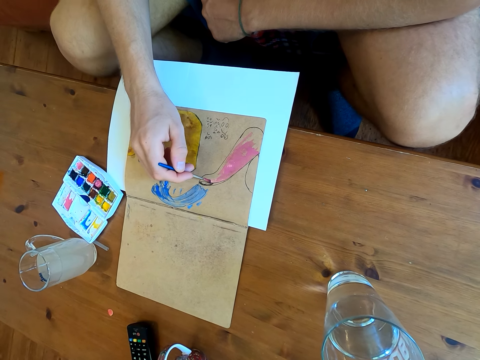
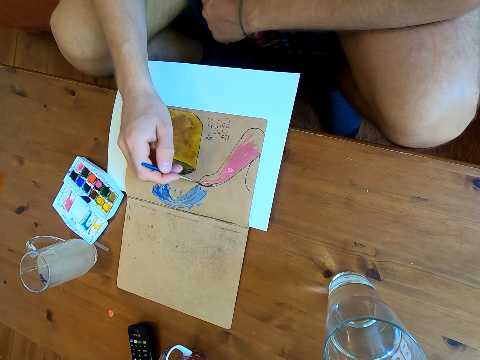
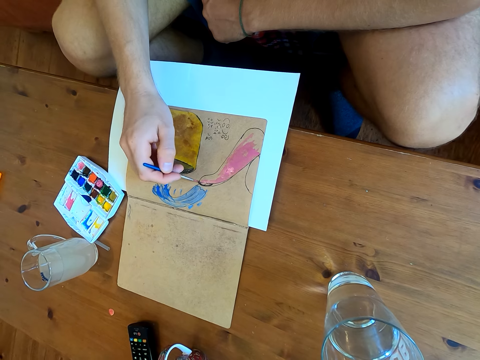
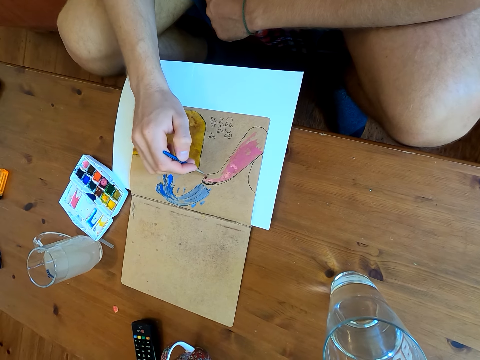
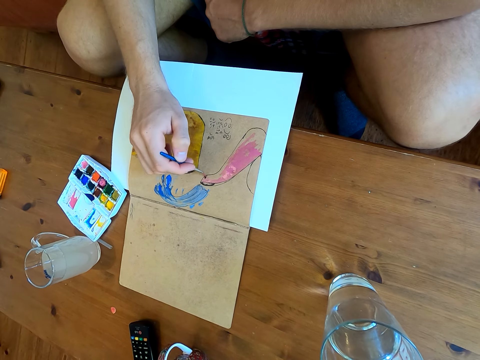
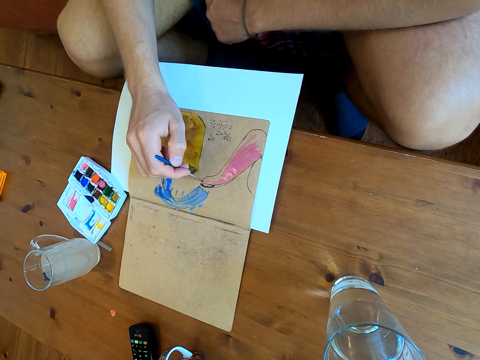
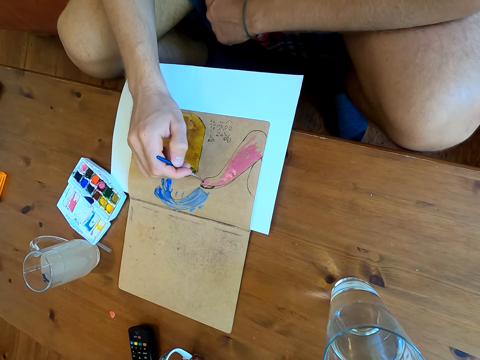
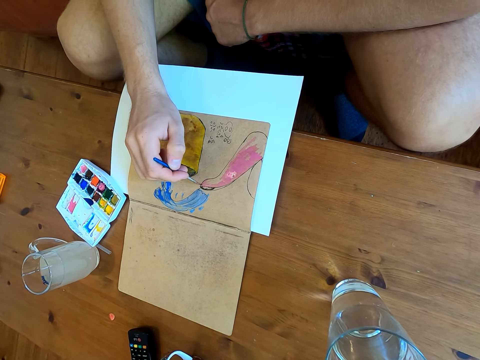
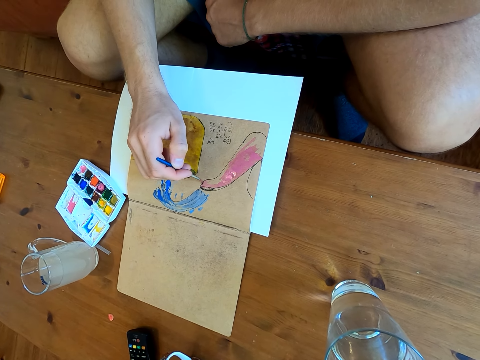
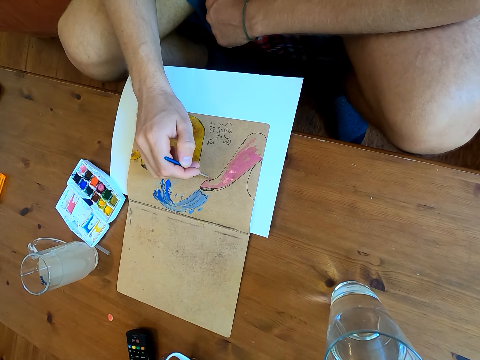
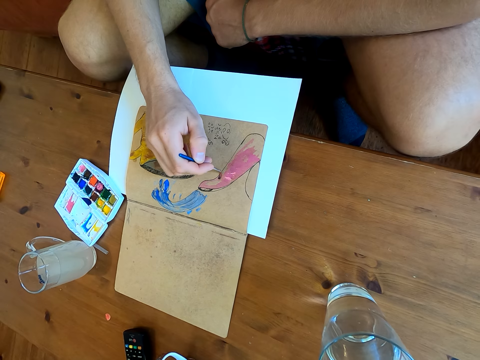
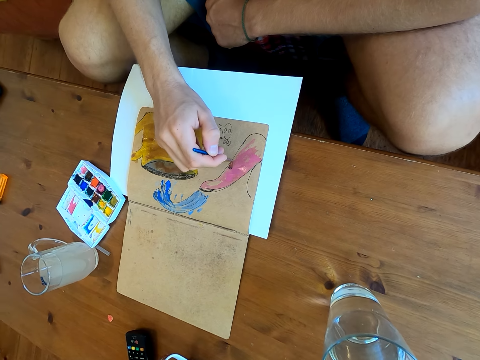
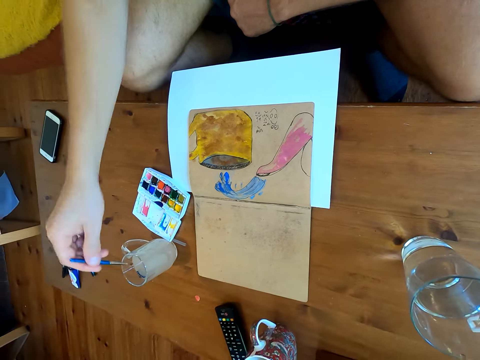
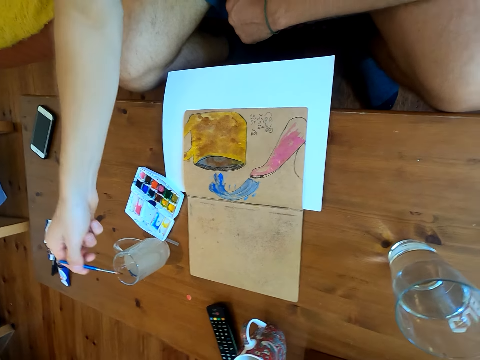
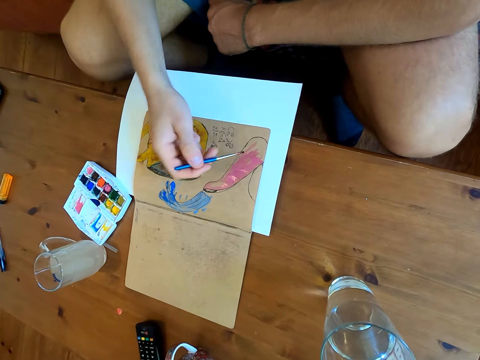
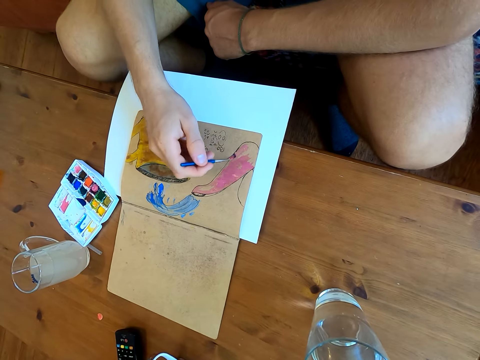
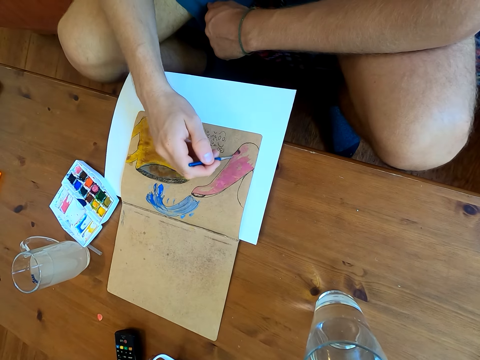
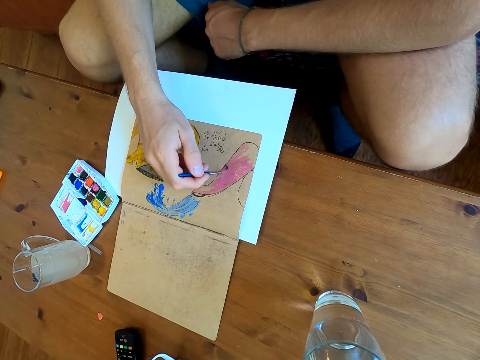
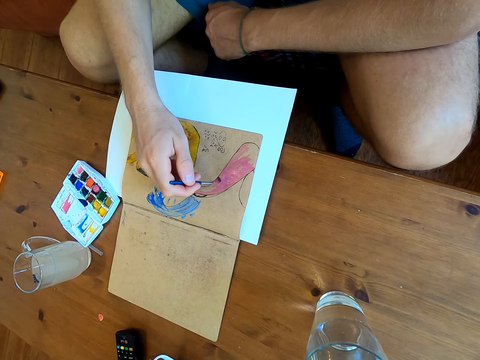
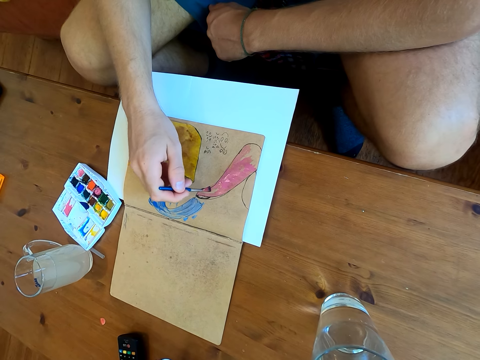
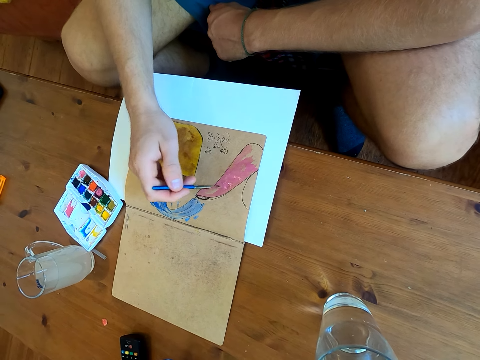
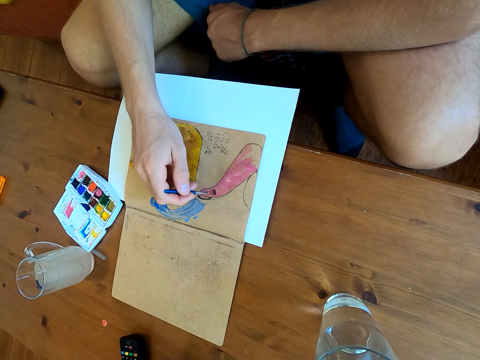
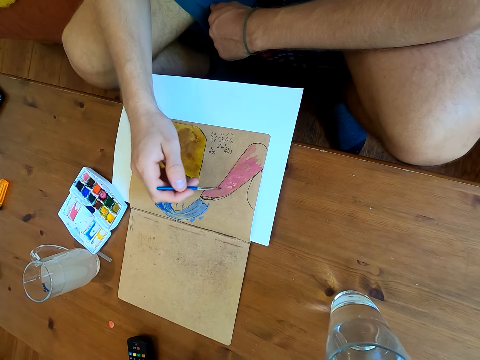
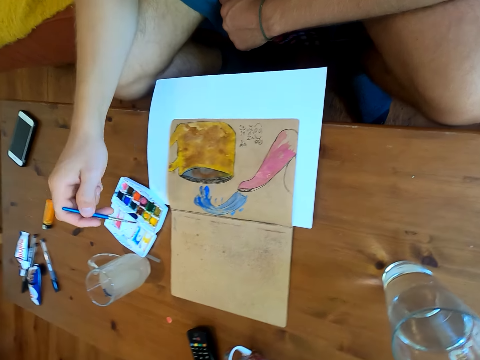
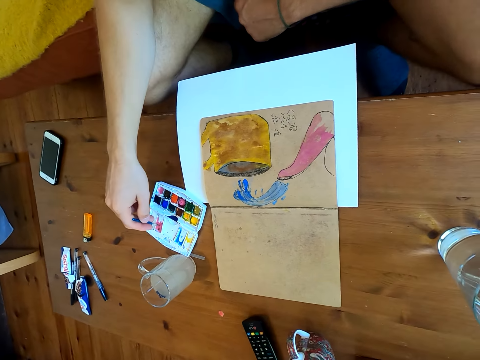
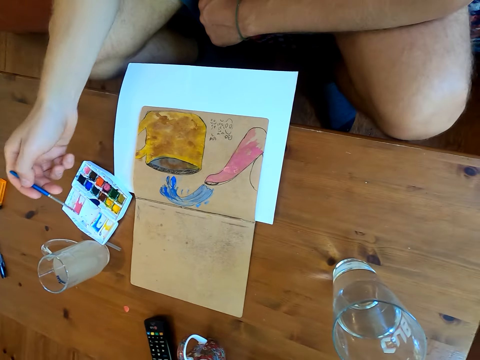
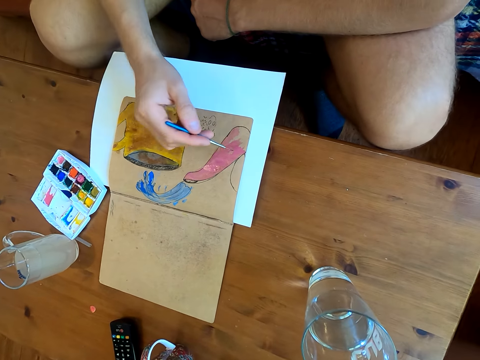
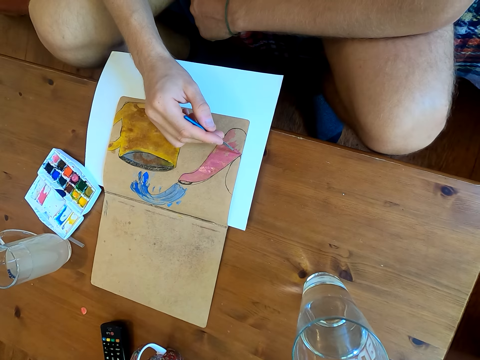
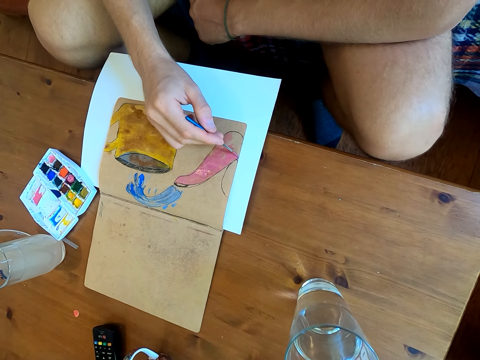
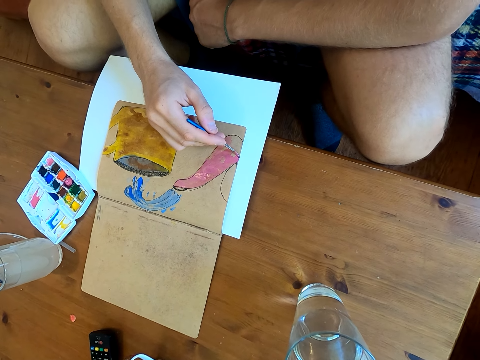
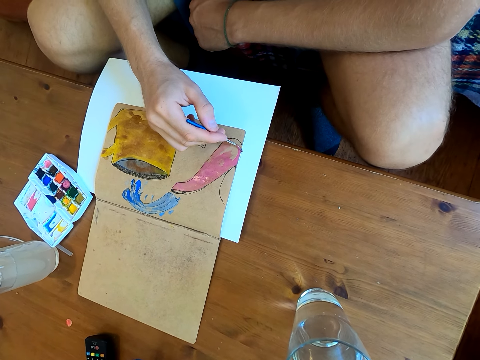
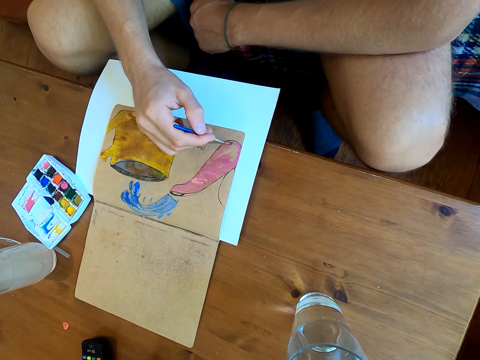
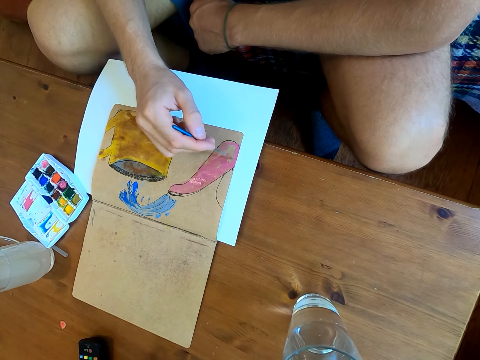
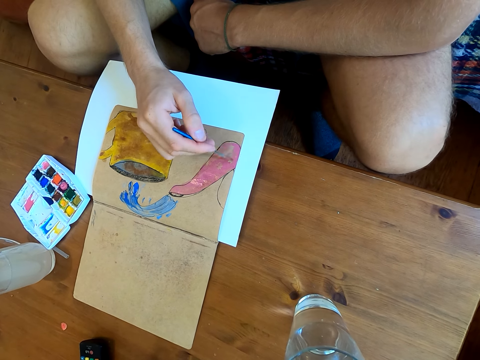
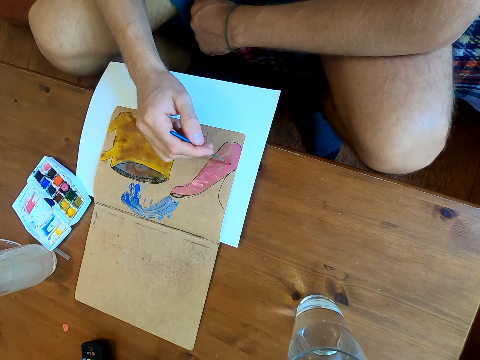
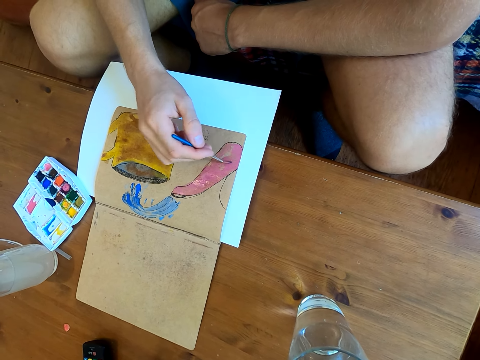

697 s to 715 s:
The camera wearer dips the brush in a liquid. They paint on a paper. They immerse the brush in watercolor. They paint on the paper.

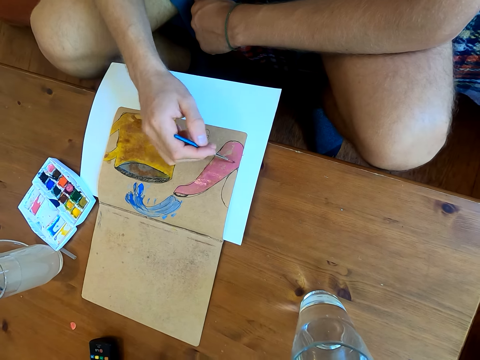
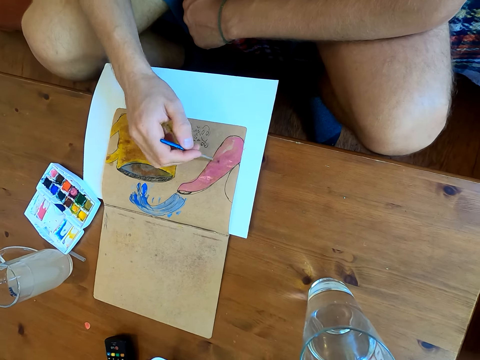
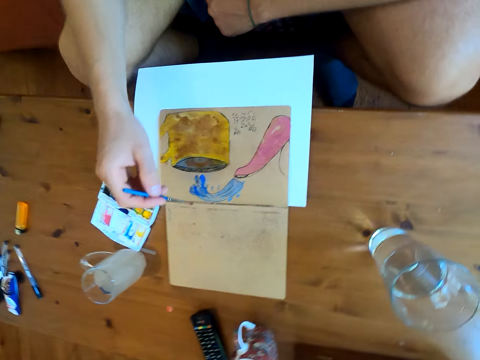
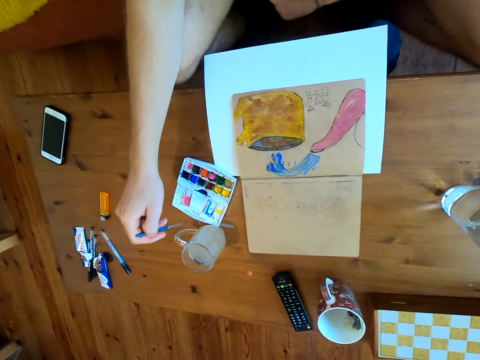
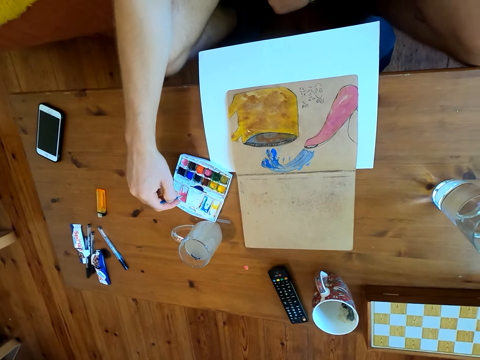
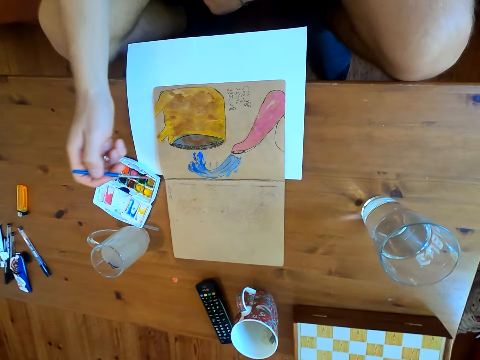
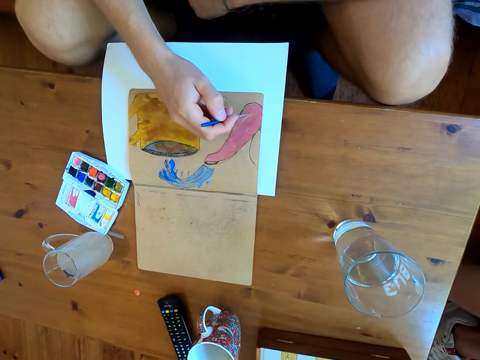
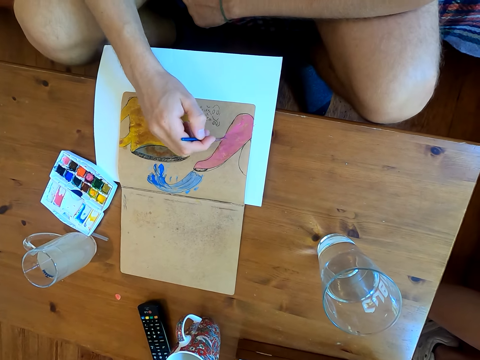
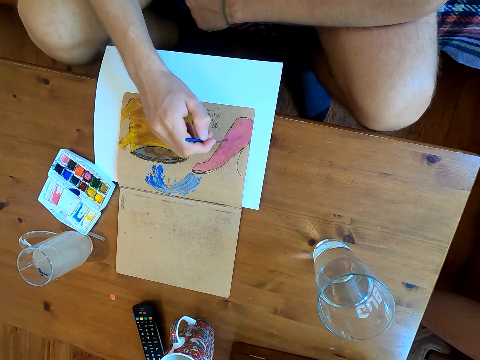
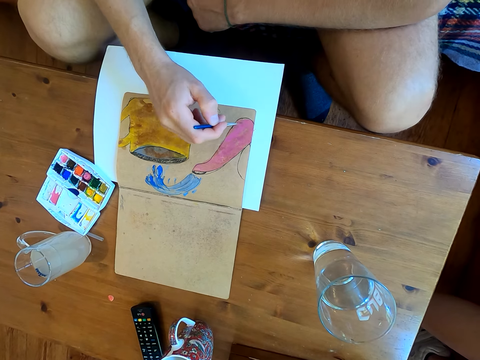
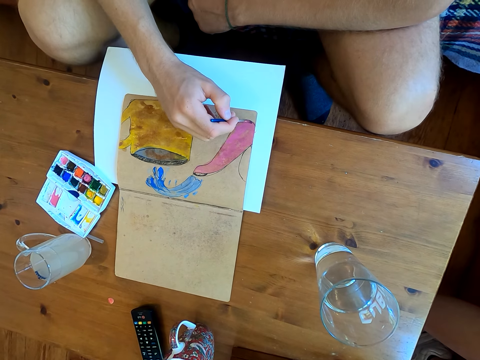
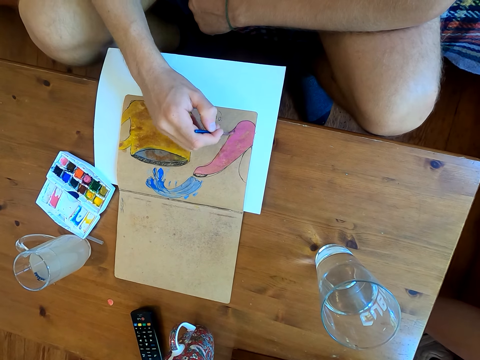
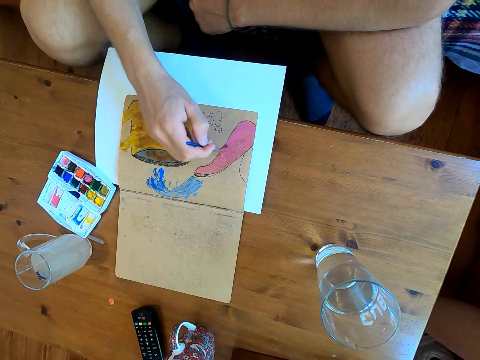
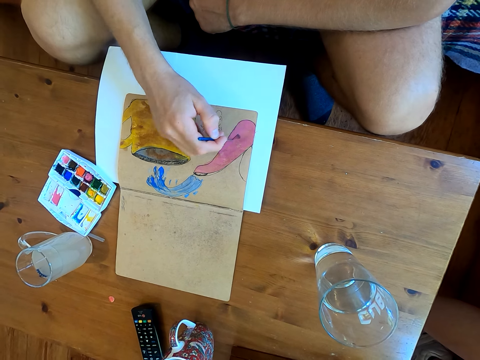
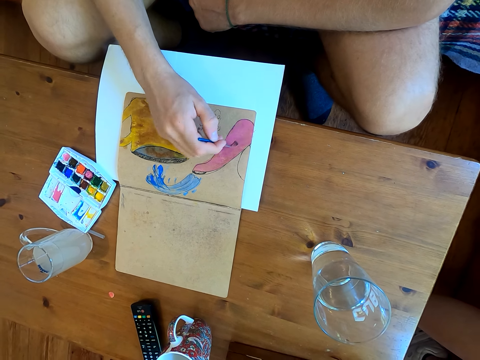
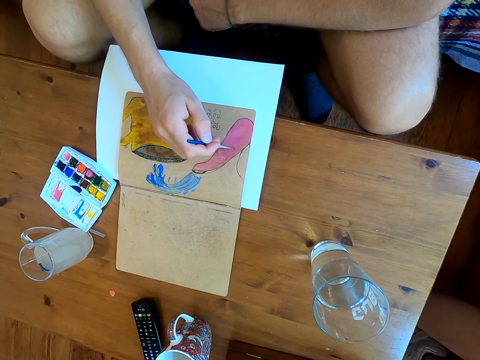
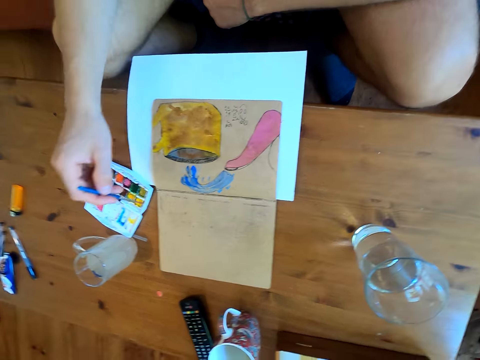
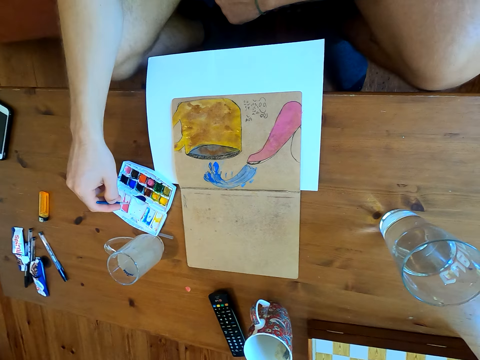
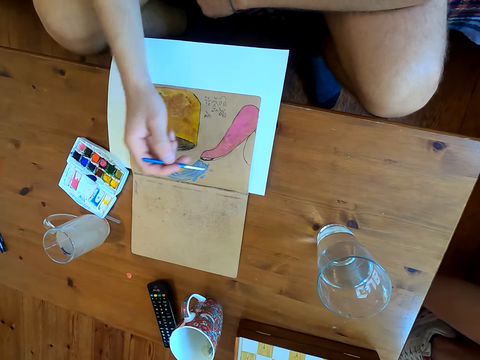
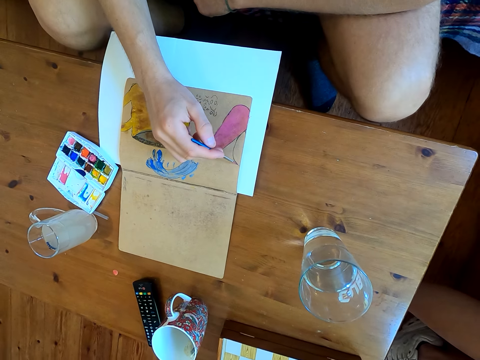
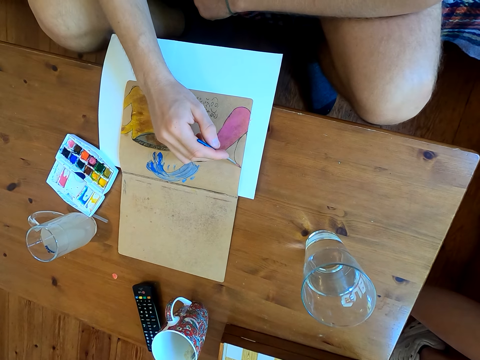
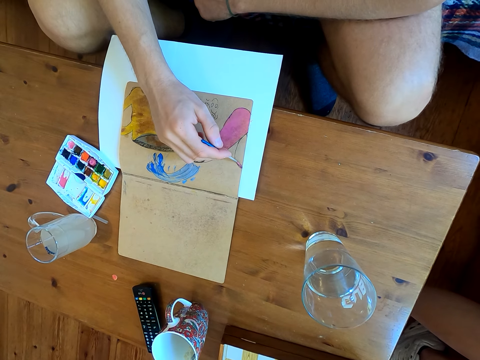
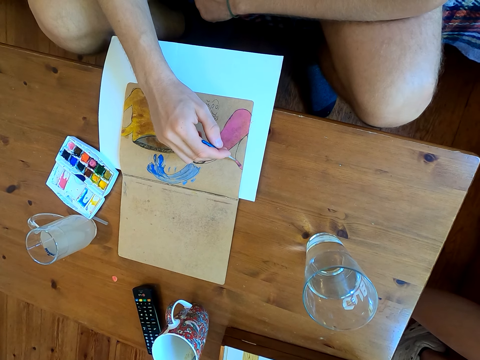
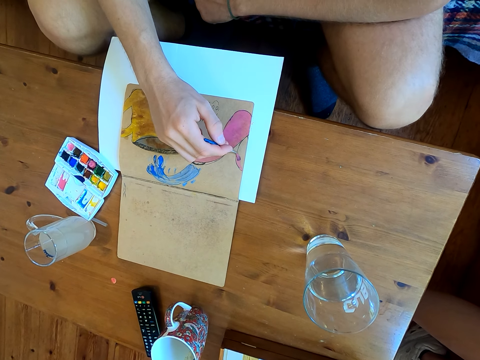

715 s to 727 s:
The camera wearer immerses the brush in watercolor. They paint on a paper. They immerse the brush in the watercolor. They paint on the paper.
